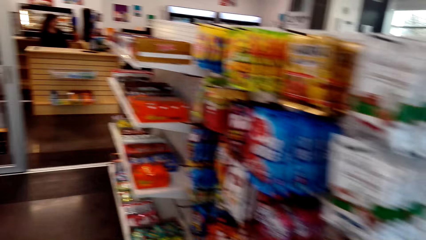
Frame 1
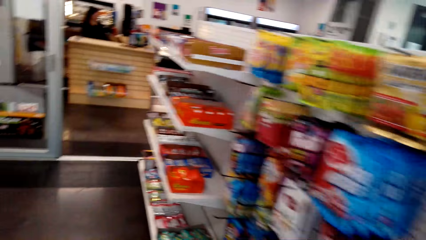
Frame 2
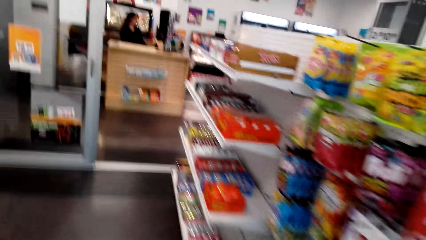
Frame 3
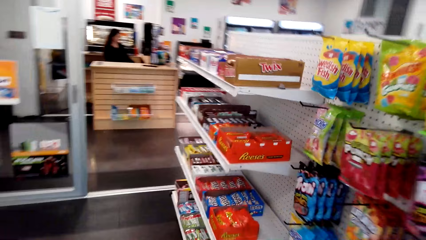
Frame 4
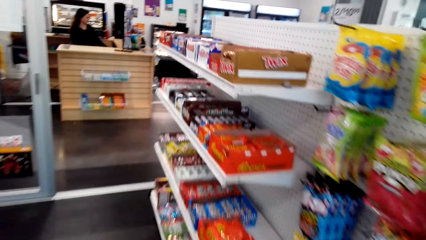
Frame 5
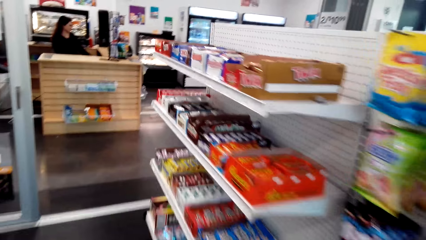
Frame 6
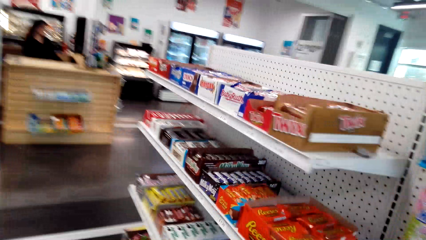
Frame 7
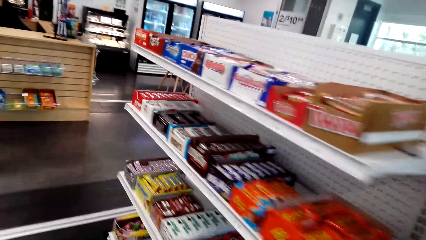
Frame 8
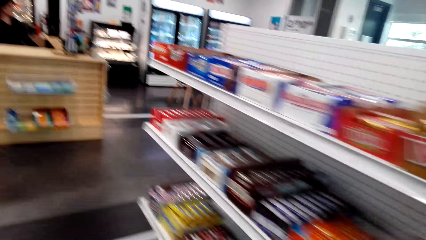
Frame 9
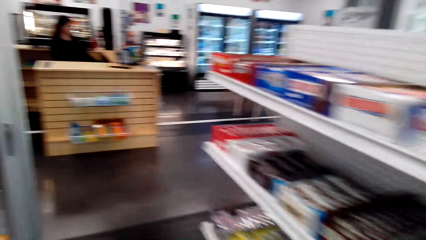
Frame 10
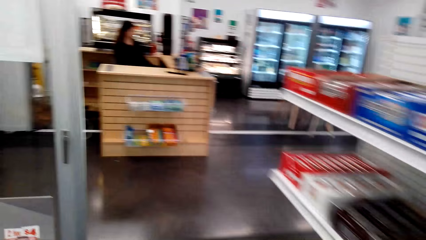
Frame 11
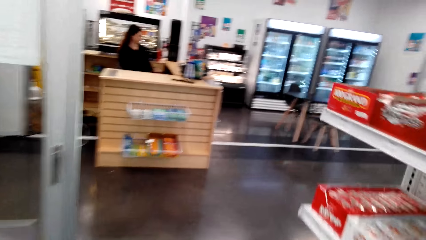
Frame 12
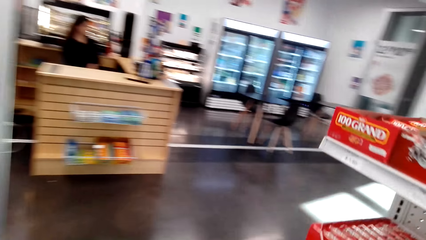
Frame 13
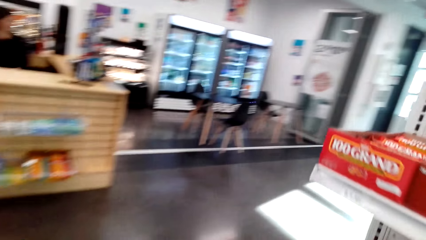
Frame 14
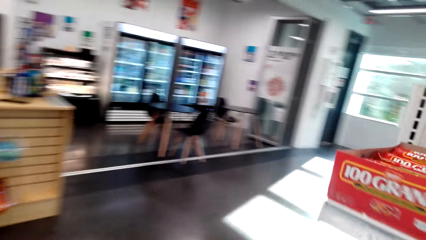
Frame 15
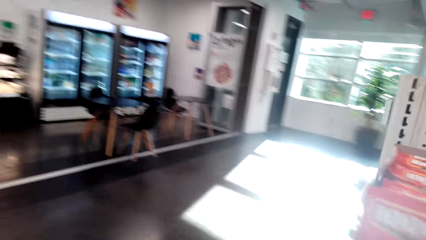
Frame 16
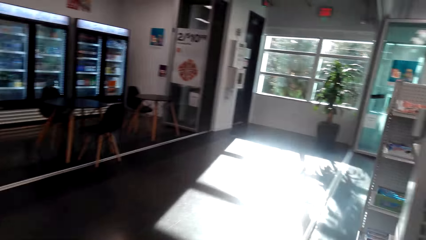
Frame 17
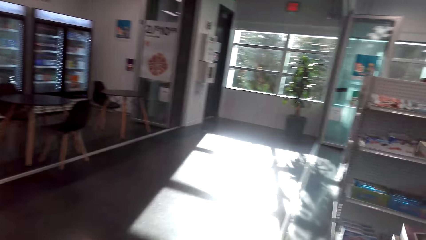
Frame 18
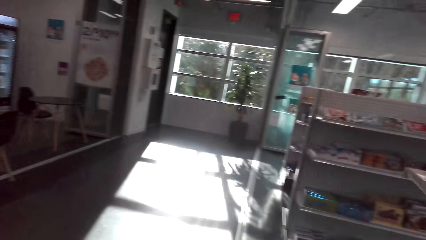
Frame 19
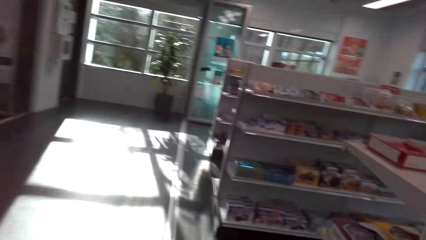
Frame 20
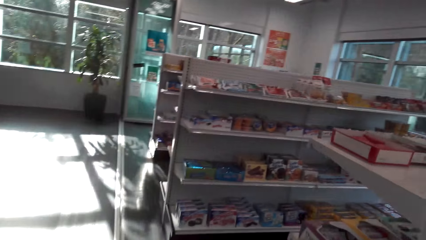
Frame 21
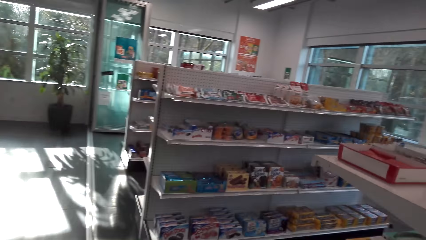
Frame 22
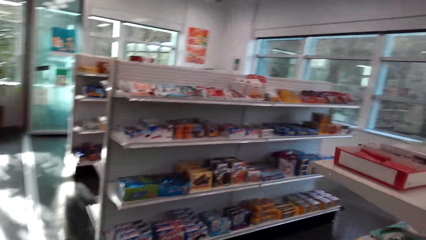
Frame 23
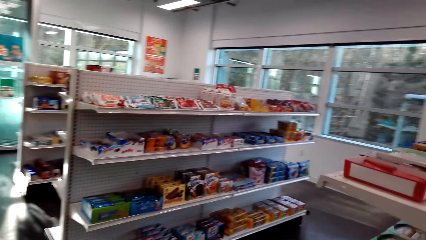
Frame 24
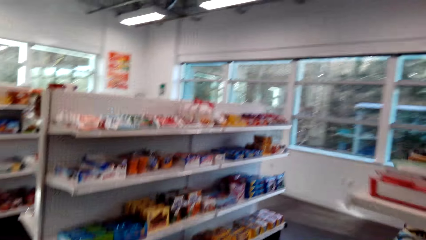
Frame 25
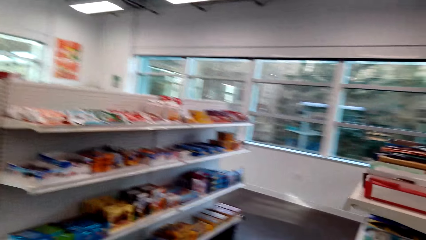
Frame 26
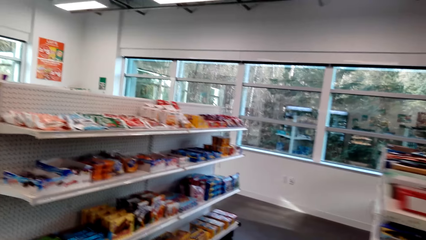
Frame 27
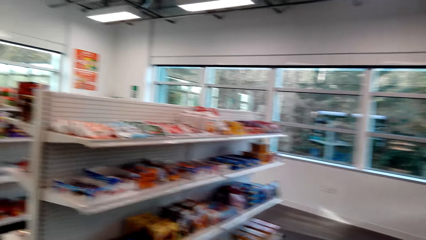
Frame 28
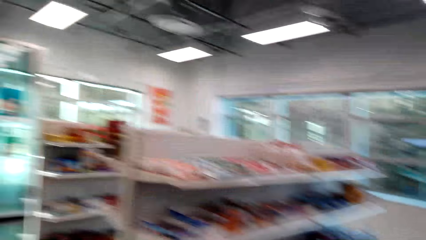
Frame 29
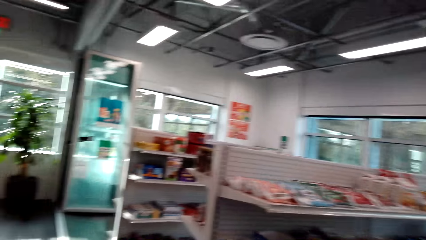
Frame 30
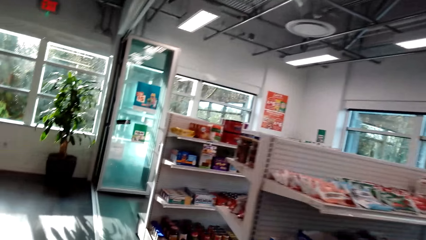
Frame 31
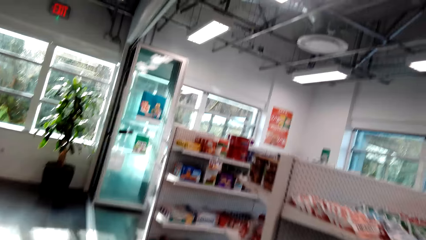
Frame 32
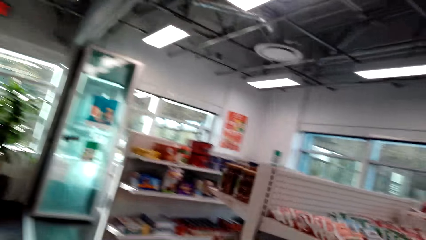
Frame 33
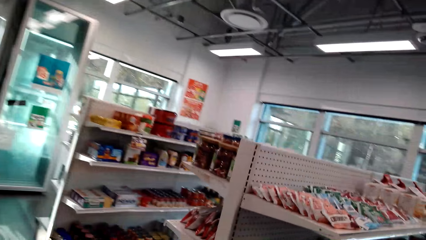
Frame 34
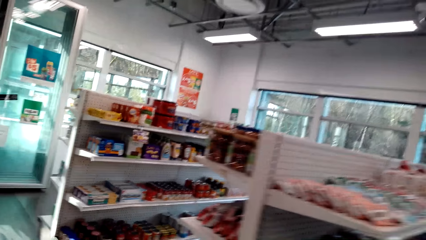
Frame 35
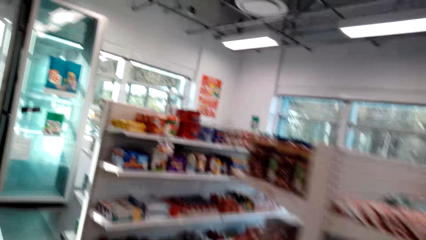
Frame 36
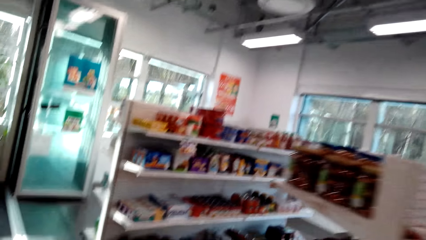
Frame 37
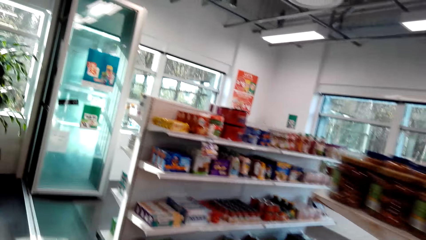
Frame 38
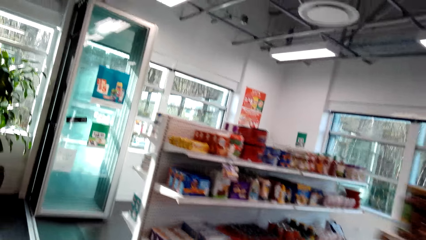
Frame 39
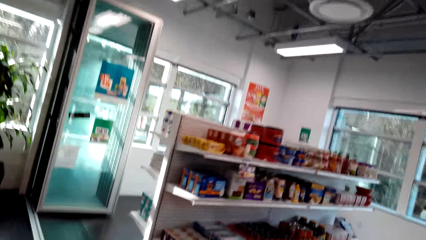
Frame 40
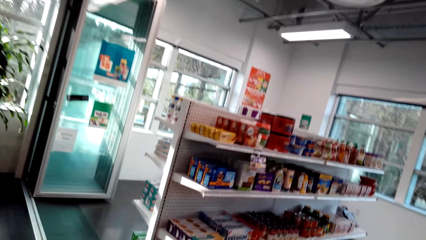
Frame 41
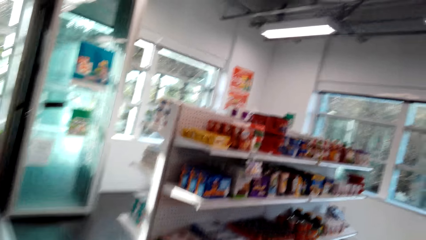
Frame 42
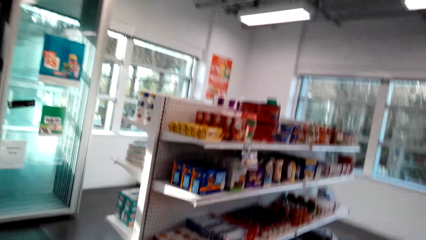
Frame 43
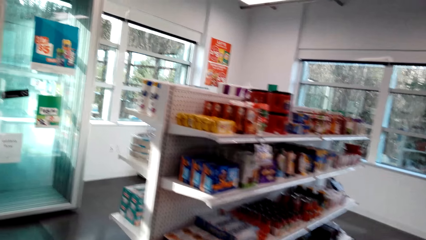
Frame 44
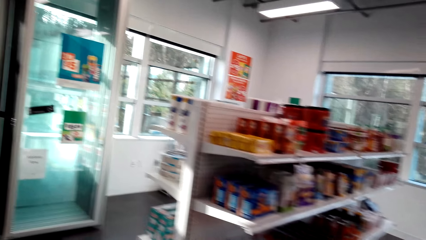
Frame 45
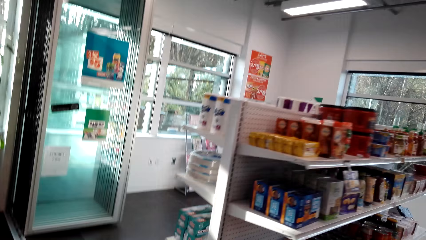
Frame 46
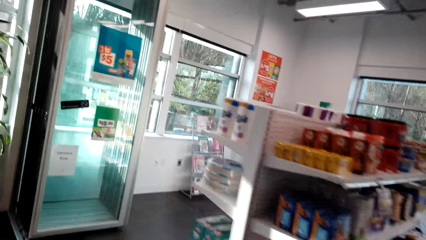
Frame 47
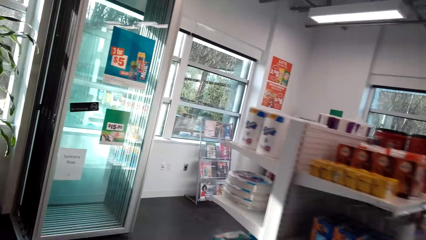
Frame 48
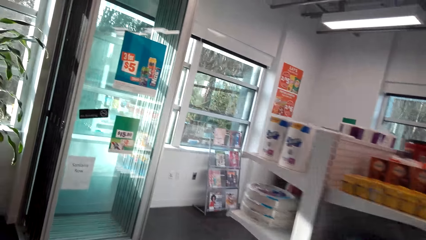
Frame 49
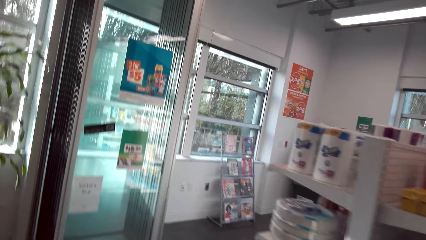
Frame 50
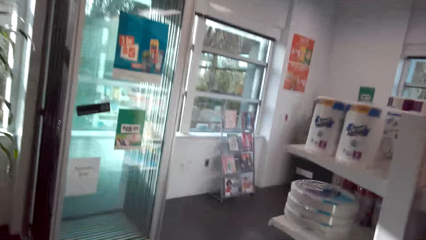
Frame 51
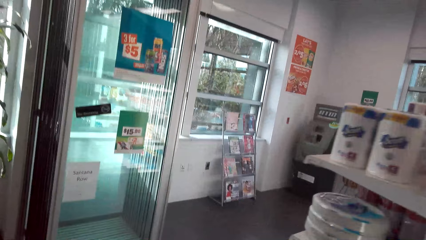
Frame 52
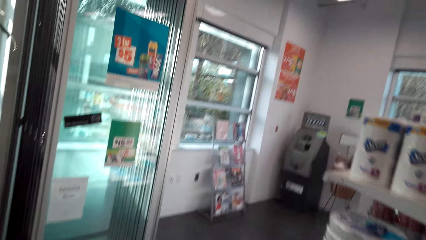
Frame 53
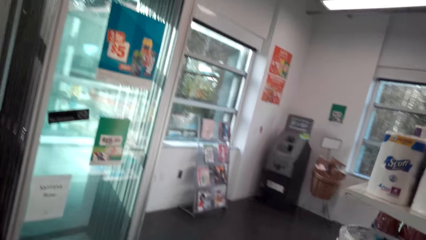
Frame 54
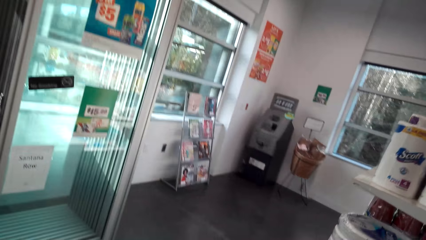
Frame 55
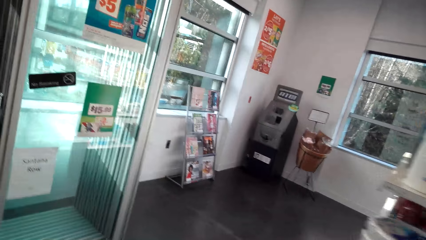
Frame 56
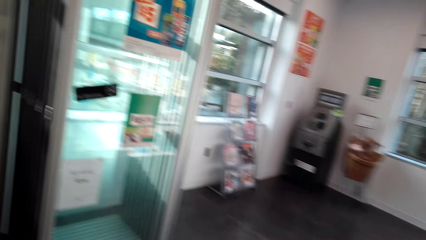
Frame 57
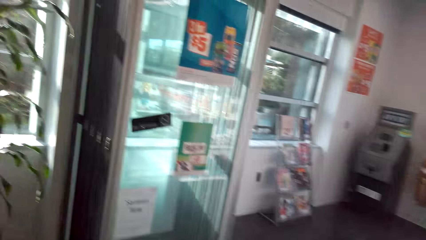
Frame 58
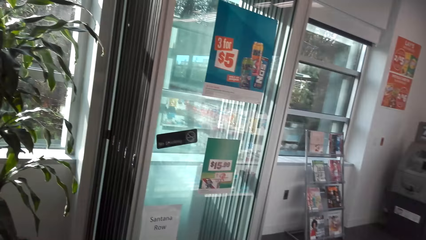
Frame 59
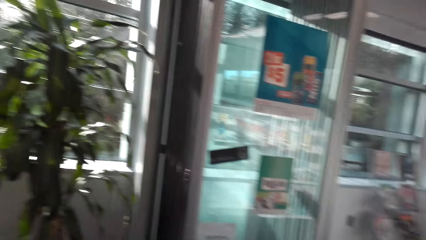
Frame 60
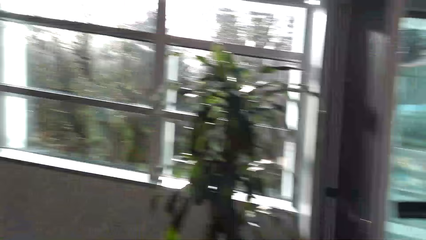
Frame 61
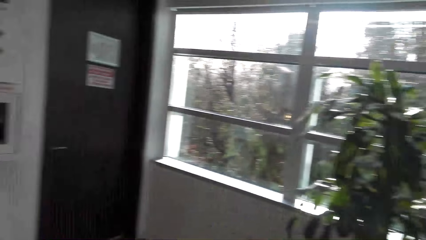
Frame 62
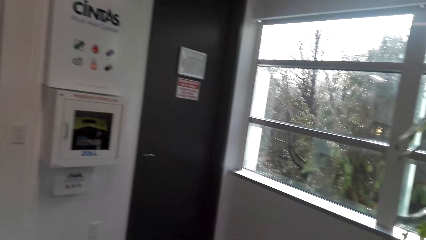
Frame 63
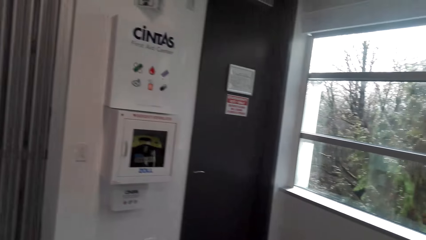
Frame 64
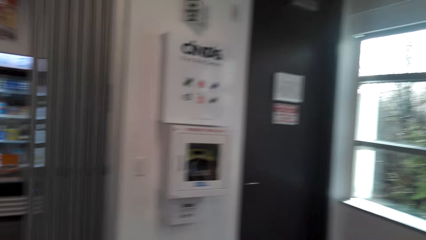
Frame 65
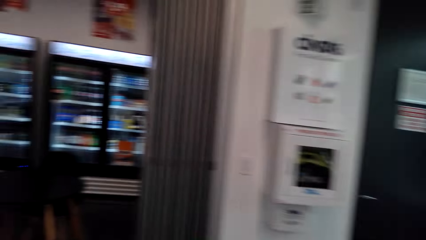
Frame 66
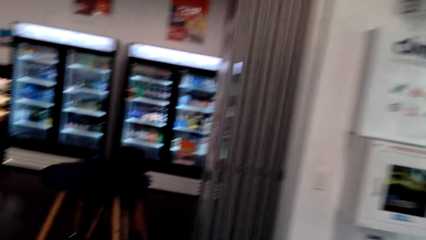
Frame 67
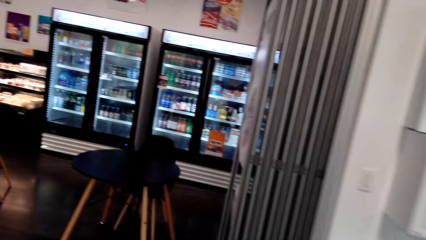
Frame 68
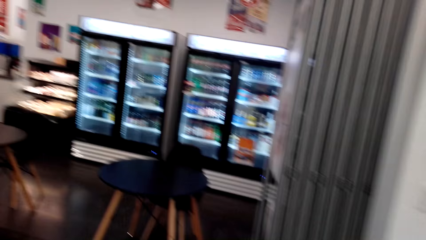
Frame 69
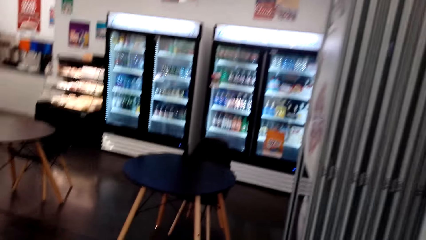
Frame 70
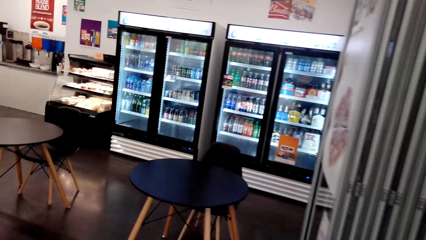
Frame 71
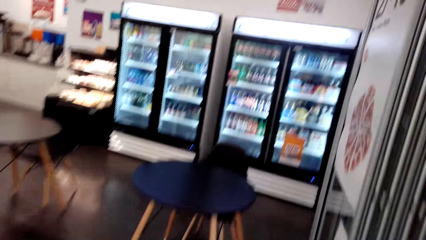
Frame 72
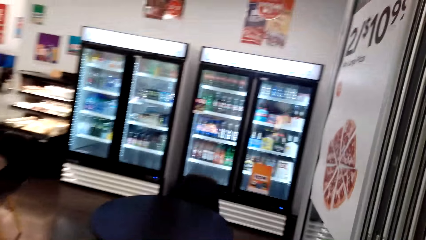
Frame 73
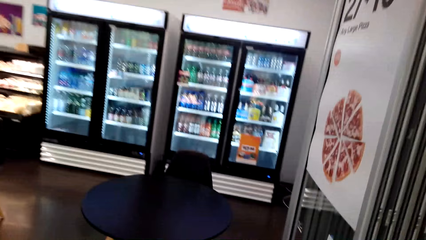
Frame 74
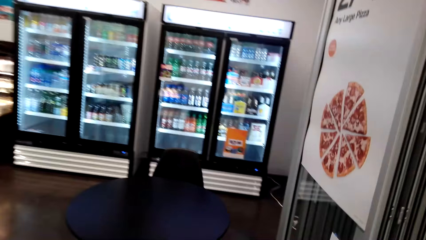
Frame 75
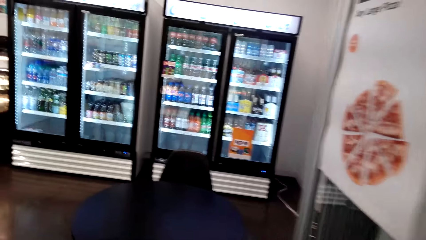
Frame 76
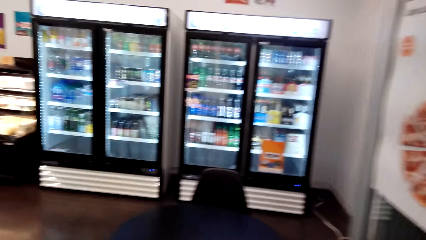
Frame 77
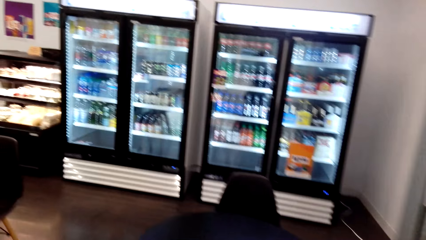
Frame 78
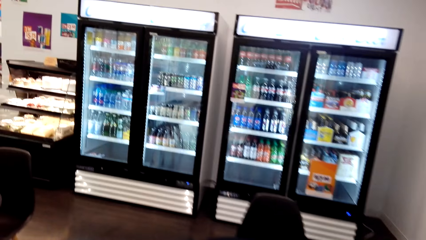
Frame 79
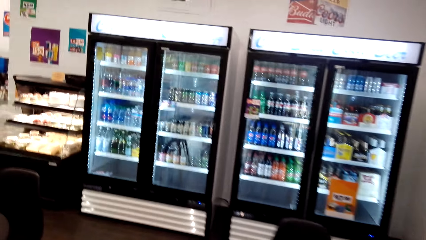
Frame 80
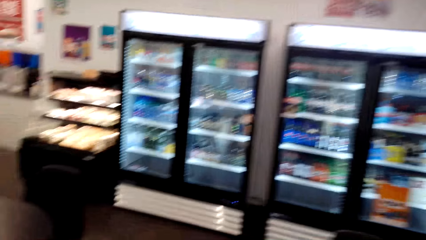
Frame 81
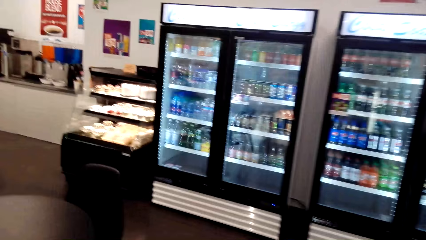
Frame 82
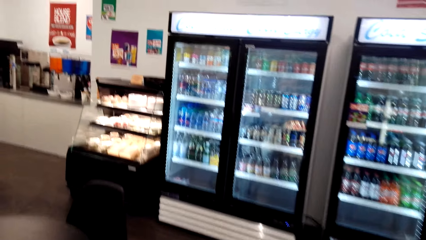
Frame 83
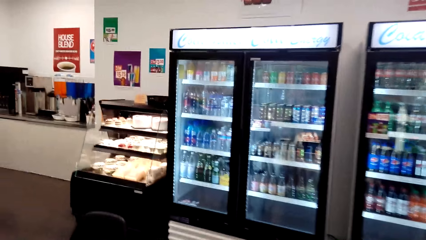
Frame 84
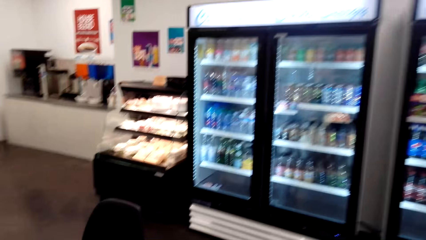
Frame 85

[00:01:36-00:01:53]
The lady sits at the counter.
